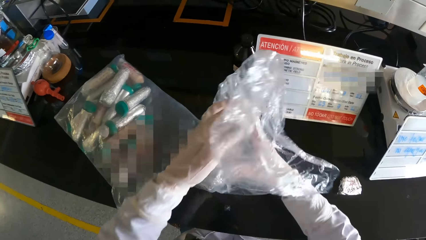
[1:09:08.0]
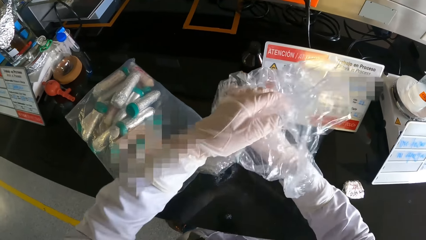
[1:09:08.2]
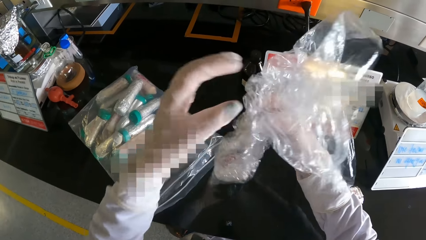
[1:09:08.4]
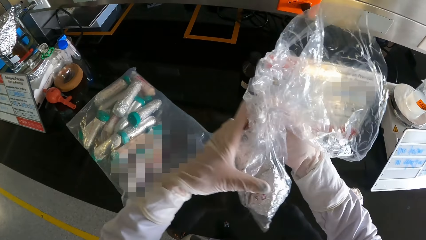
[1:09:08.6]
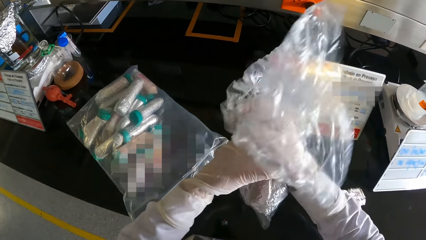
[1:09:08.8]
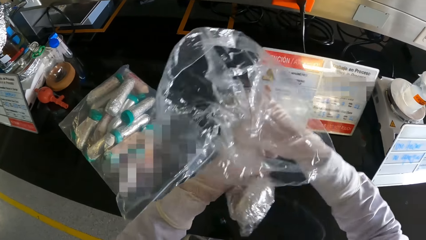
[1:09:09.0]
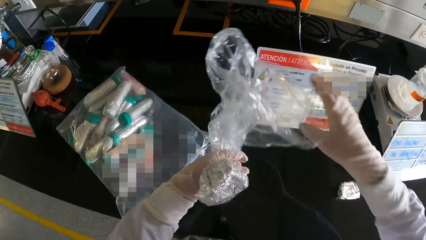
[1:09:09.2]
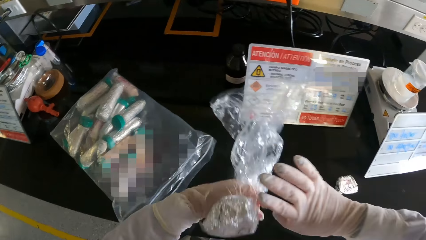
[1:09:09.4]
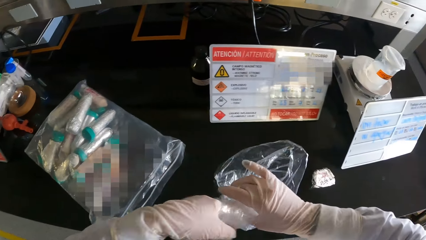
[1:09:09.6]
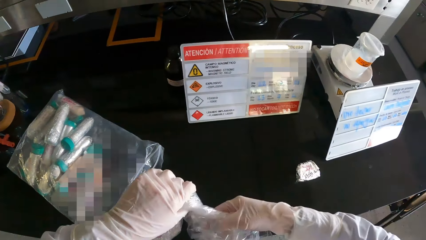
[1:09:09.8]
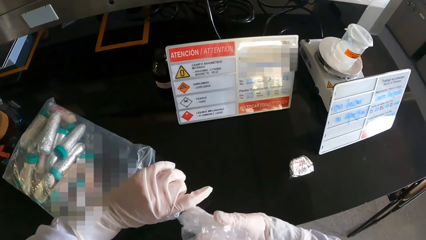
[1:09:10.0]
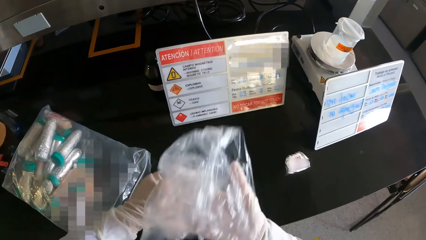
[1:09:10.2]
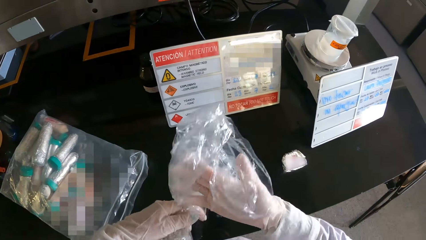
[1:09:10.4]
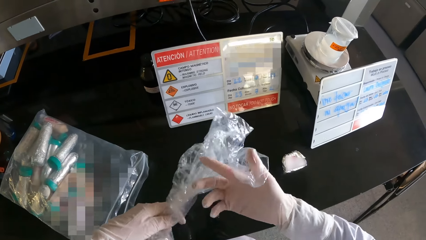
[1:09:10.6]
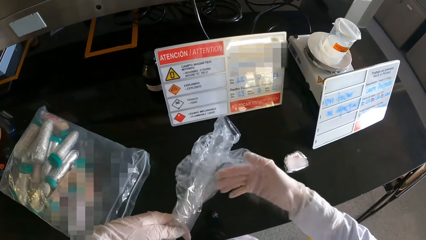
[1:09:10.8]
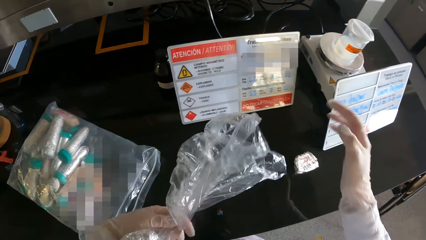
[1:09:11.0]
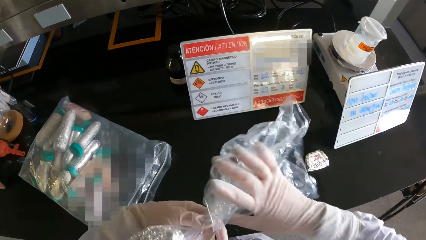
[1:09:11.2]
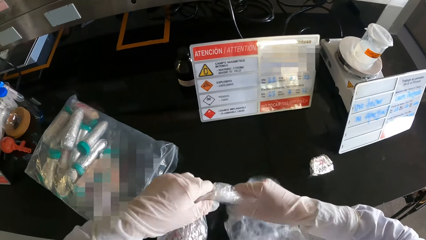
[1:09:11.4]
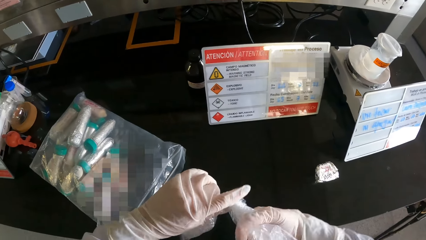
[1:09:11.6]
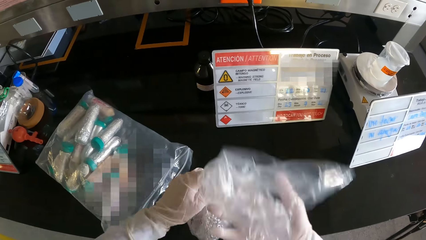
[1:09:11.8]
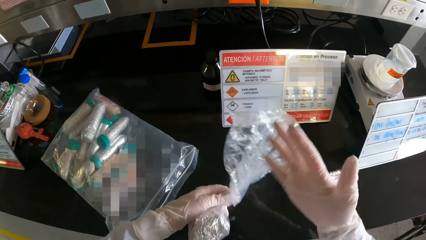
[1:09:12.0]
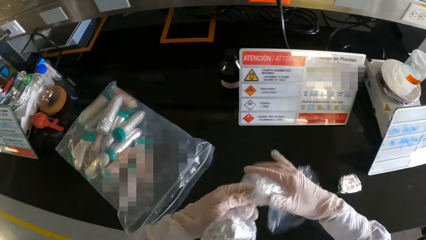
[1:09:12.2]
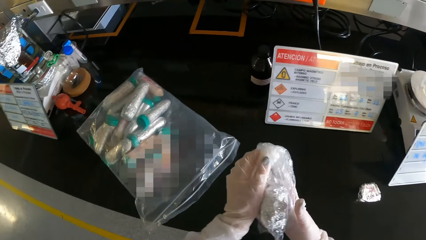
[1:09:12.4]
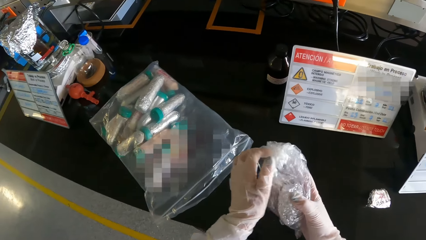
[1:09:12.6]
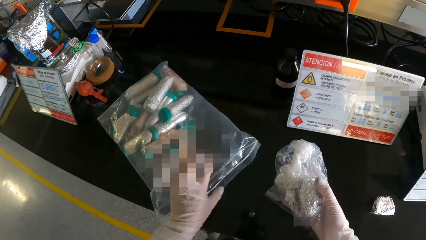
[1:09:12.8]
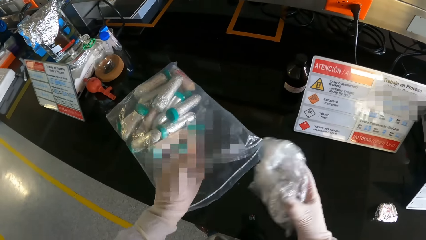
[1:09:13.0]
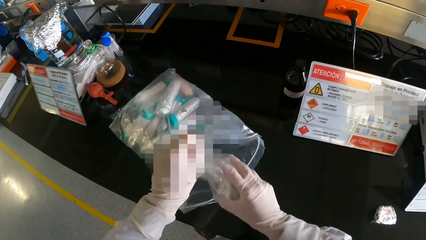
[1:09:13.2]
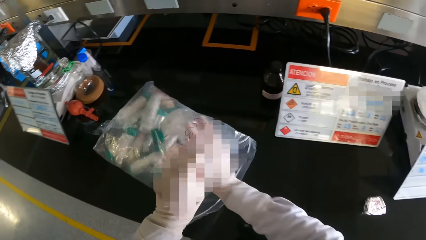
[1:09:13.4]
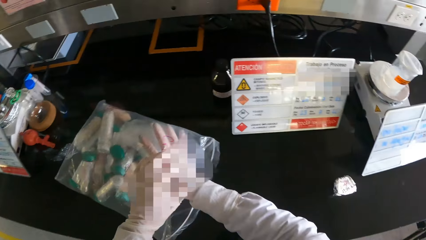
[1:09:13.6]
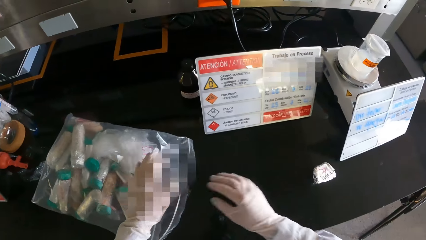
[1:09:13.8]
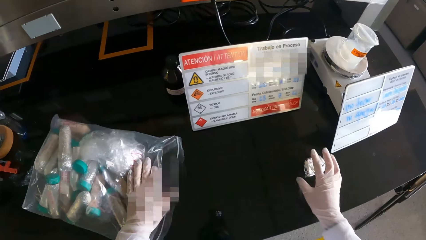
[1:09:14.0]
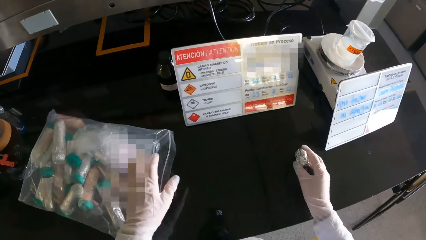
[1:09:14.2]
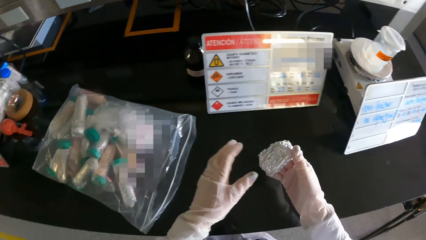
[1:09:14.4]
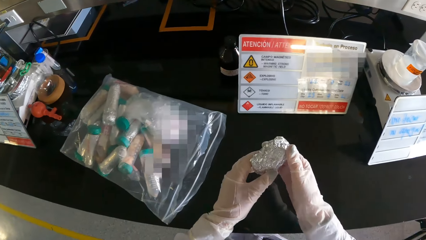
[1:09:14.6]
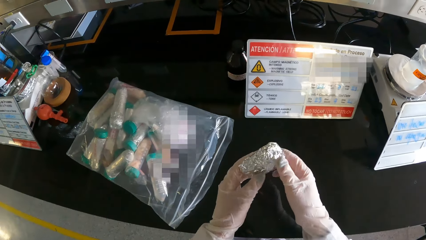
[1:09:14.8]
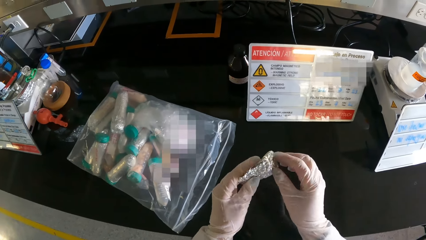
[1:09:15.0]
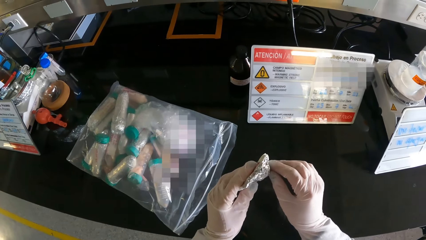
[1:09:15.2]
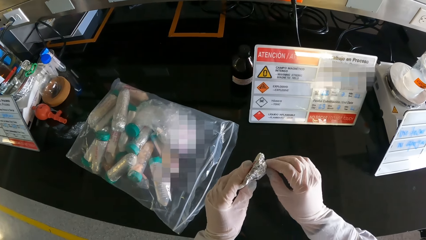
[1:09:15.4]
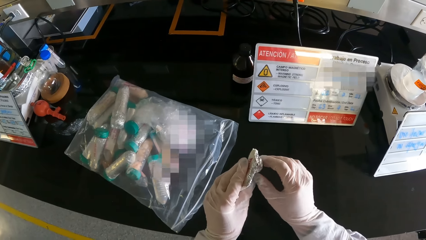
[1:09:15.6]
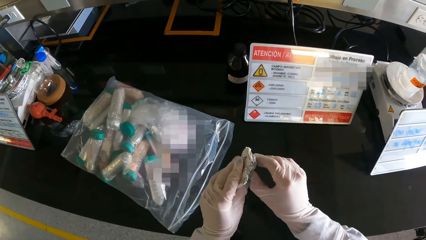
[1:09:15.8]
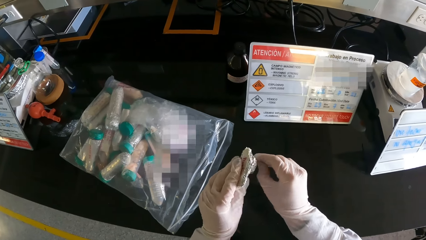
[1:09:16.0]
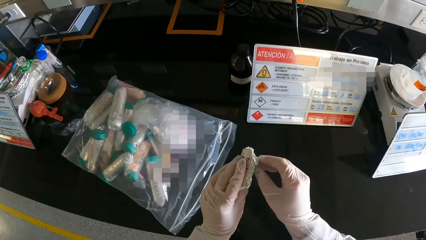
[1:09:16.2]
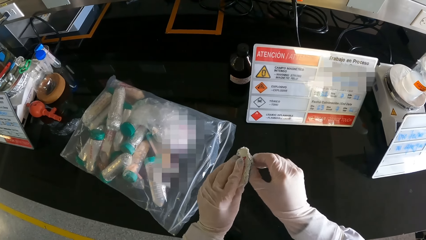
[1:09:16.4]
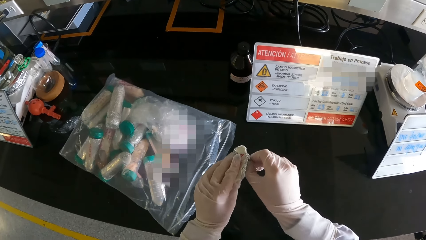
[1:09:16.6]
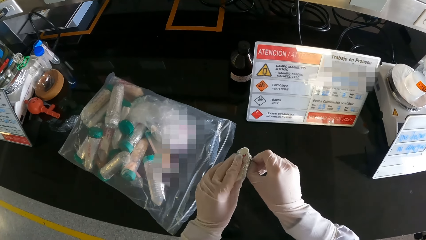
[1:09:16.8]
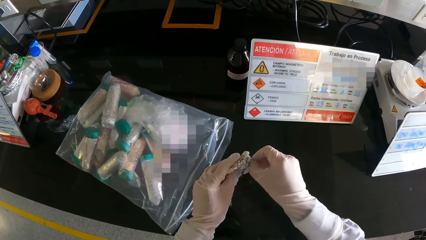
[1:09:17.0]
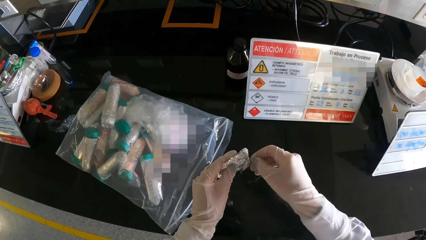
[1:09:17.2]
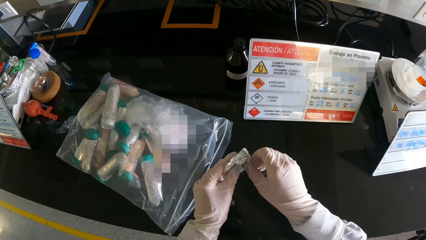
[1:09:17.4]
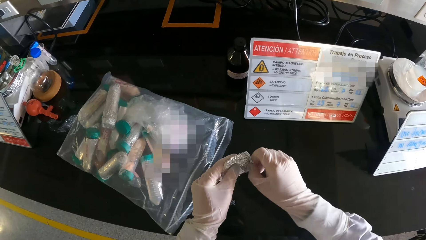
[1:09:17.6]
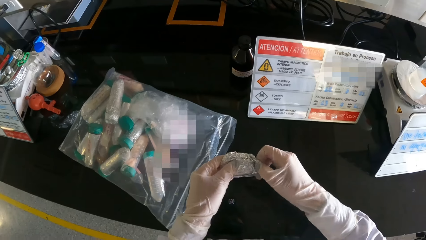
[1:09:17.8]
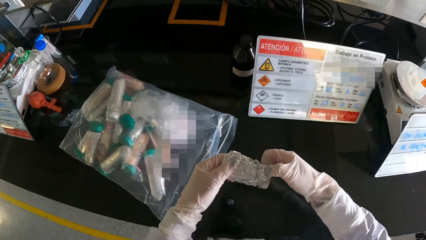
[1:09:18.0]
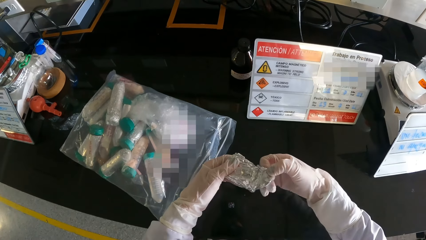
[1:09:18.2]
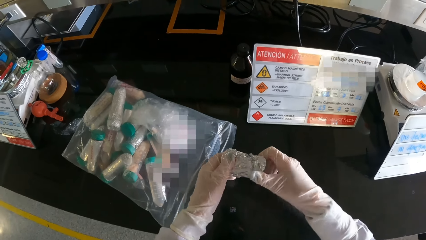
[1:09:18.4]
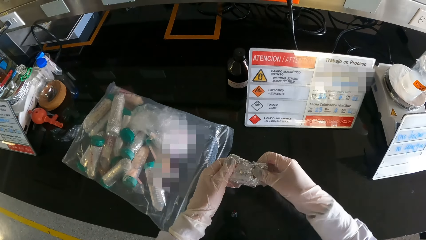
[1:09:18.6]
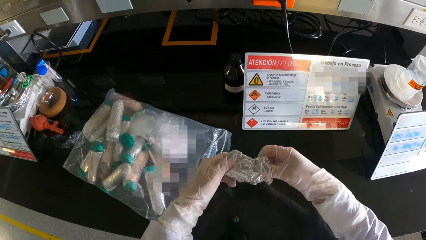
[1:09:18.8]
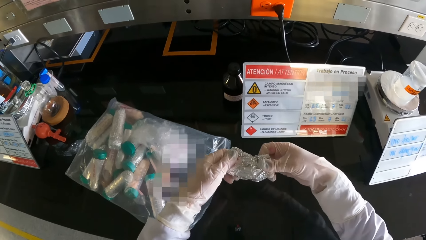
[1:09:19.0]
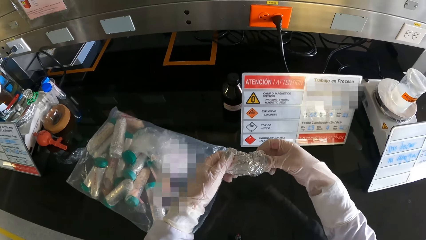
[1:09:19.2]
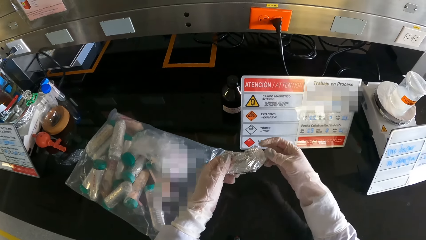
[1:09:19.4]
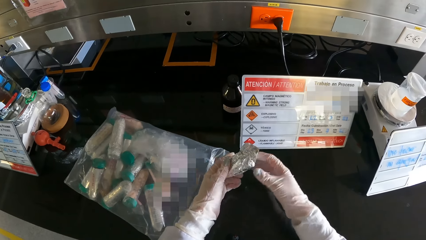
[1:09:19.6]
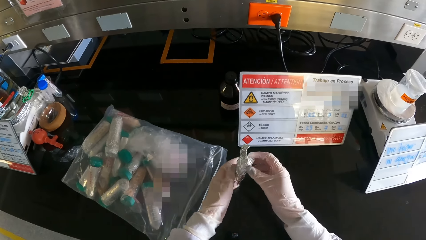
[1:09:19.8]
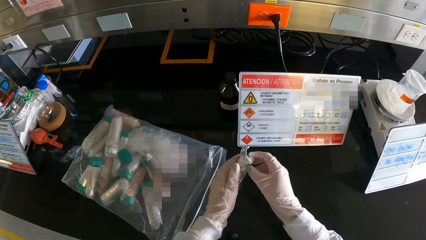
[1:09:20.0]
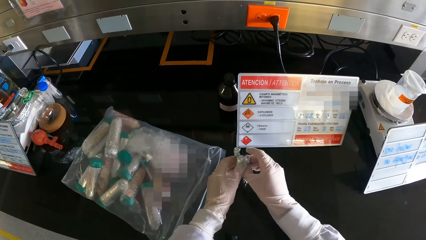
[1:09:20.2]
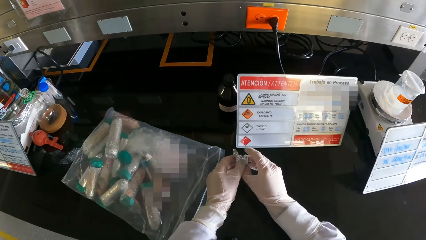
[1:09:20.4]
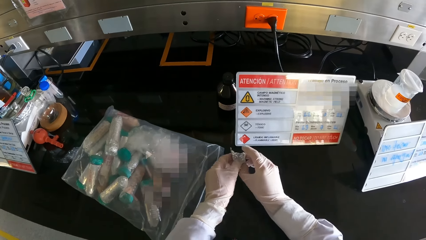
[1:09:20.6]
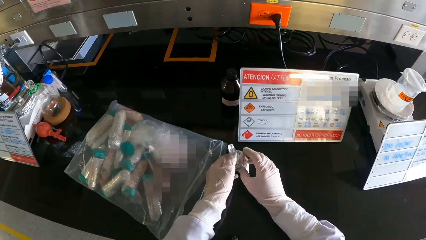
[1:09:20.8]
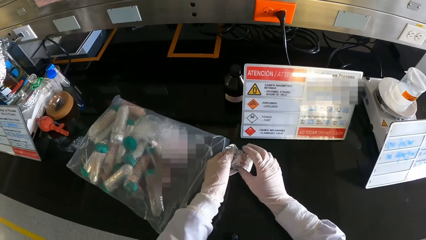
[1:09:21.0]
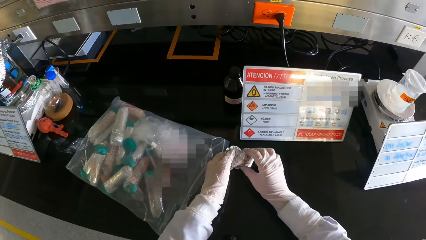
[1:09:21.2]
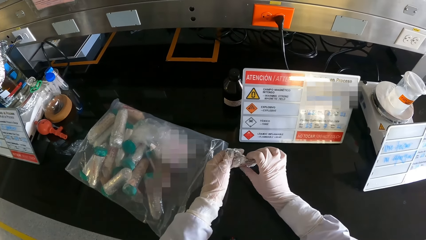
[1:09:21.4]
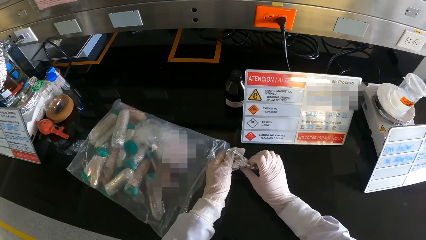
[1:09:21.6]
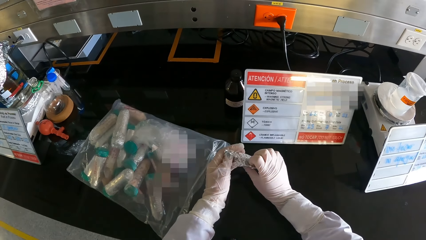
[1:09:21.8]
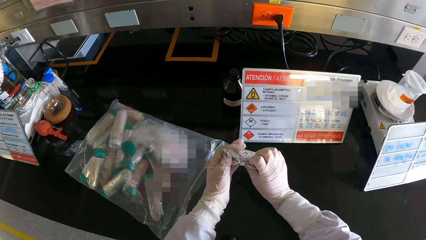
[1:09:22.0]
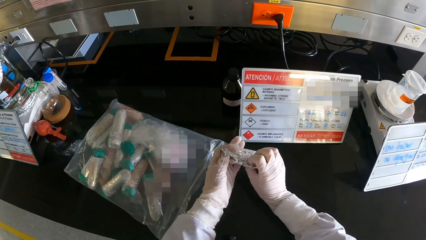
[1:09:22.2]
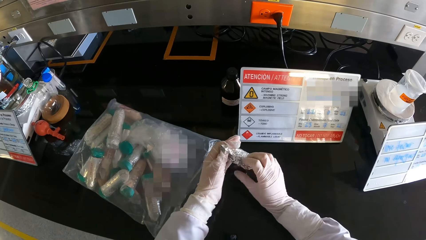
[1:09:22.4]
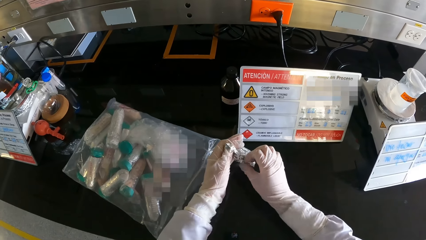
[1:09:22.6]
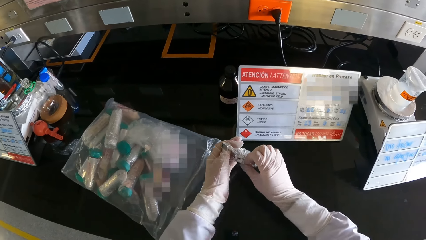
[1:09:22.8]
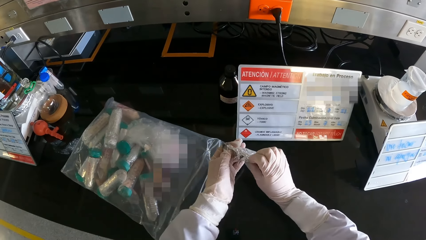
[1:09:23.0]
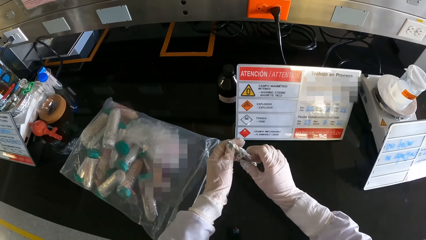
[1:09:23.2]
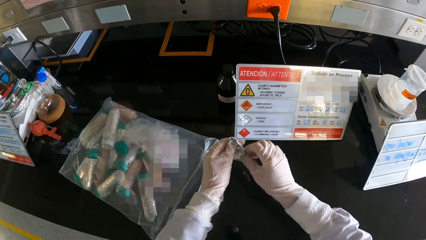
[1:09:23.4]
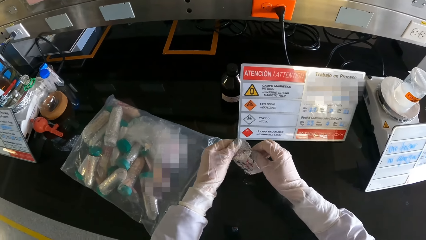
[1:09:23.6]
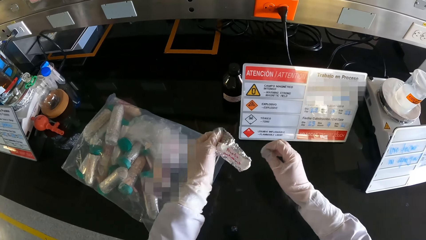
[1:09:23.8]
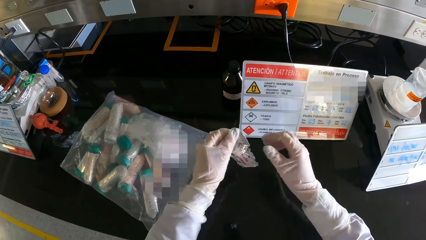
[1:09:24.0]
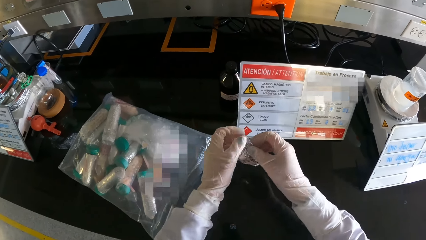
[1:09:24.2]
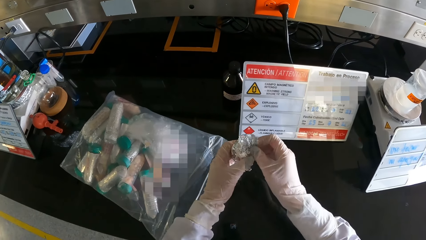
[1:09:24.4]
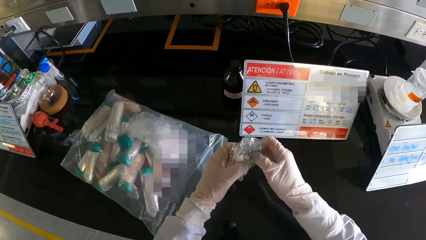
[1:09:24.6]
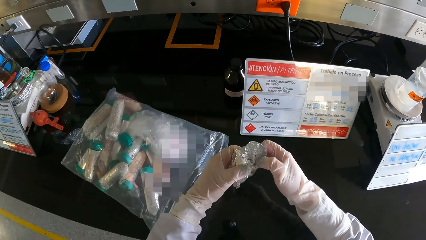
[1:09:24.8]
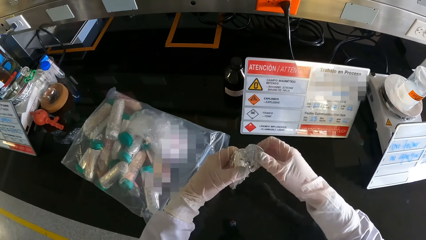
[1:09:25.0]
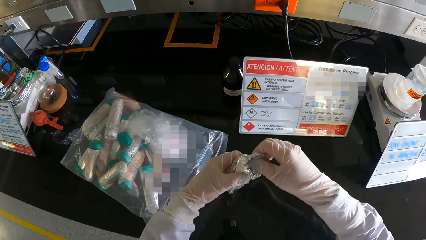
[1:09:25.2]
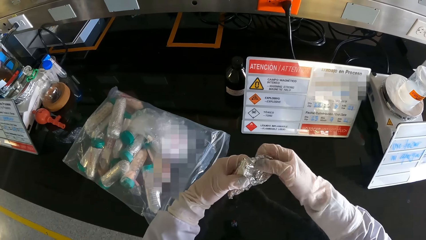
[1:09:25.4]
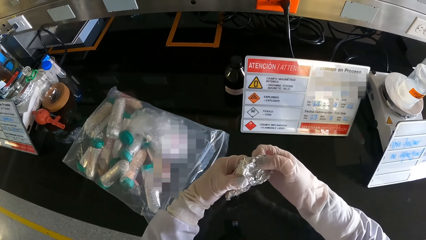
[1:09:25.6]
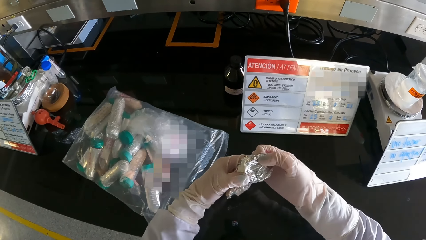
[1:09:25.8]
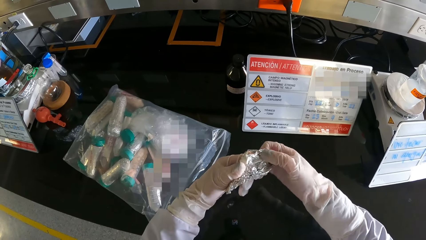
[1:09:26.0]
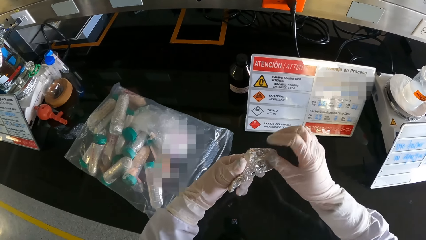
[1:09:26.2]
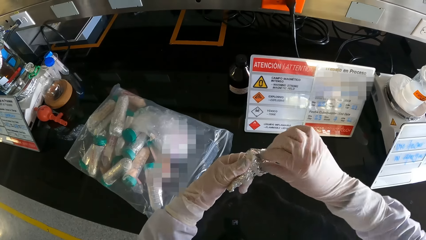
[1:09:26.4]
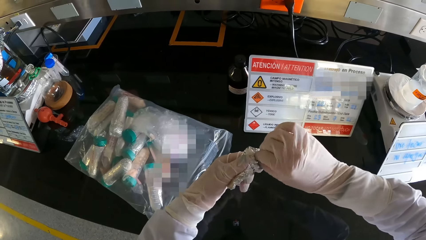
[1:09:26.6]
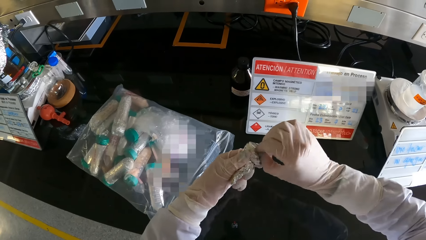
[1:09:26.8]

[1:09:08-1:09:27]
The camera wearer ties the silicone bag with both hands. He opens the silicone bag on the table with his left hand. He puts the silicone bag in the silicone bag with his right hand. He picks the foil from the table with his right hand. He opens the foil in both hands.
